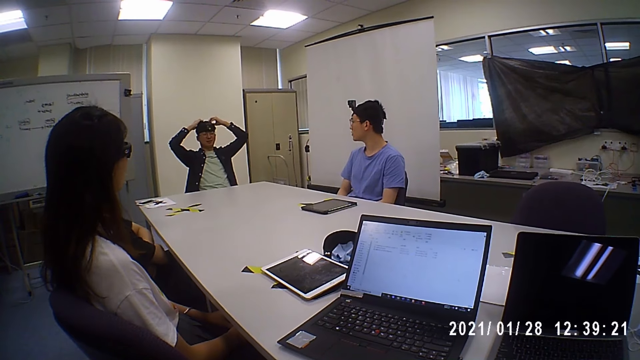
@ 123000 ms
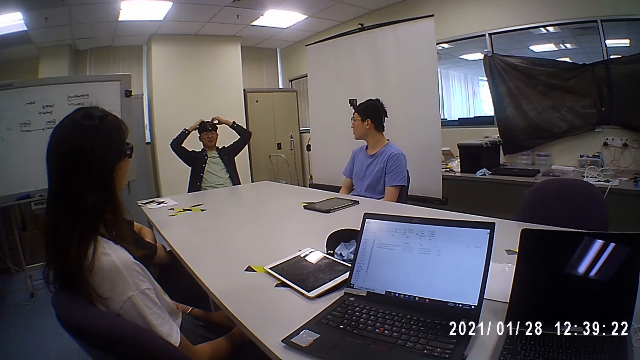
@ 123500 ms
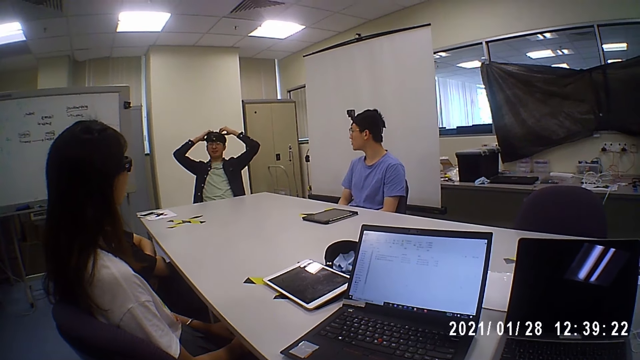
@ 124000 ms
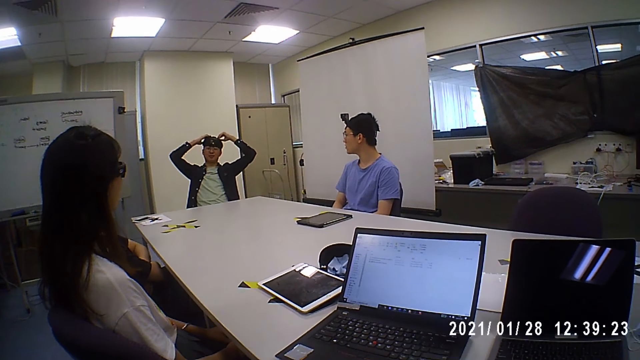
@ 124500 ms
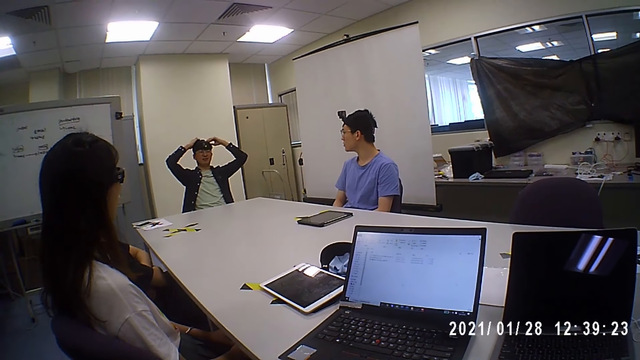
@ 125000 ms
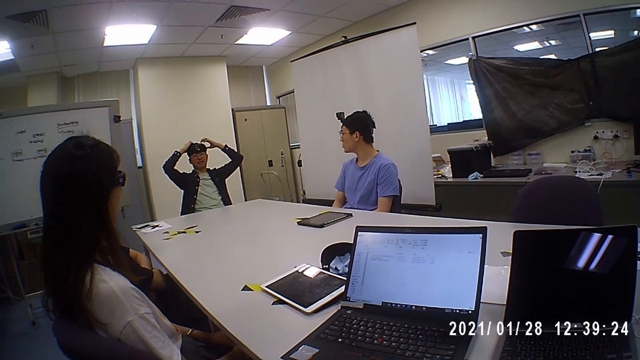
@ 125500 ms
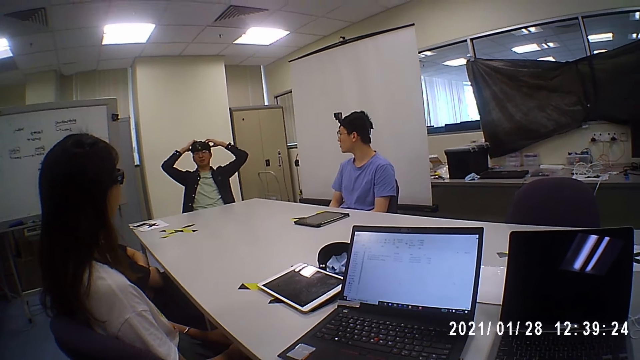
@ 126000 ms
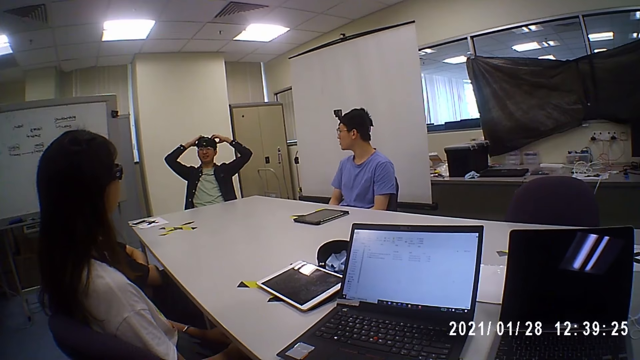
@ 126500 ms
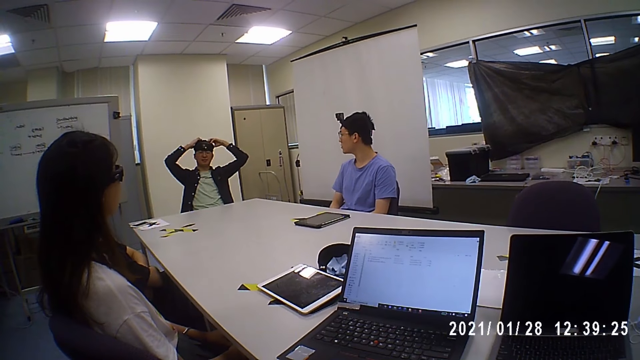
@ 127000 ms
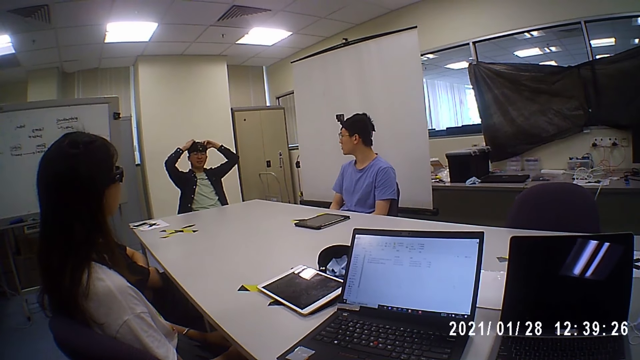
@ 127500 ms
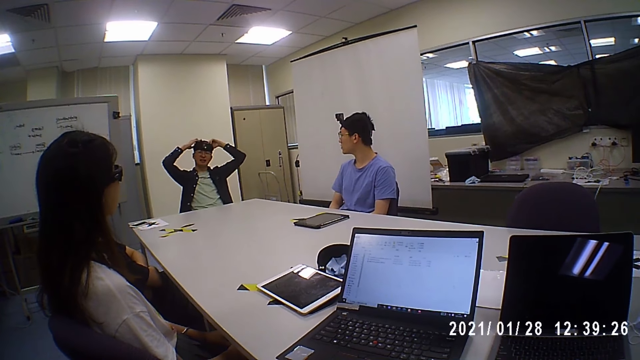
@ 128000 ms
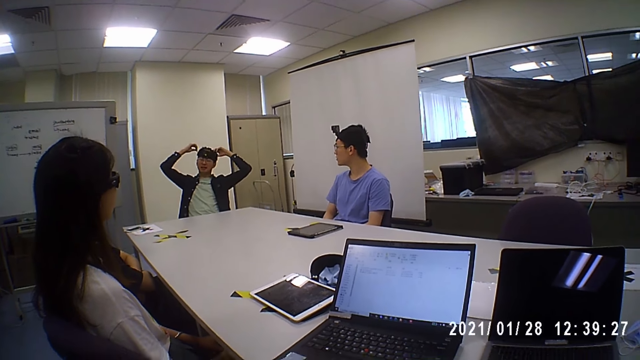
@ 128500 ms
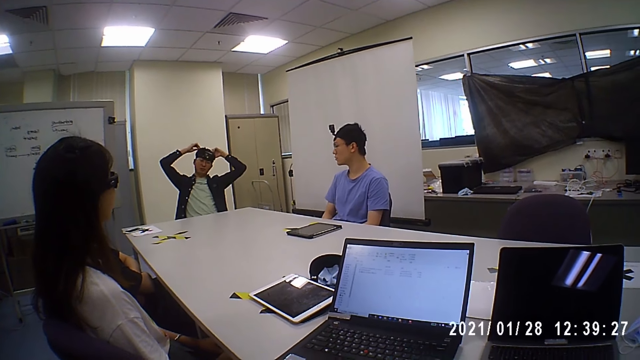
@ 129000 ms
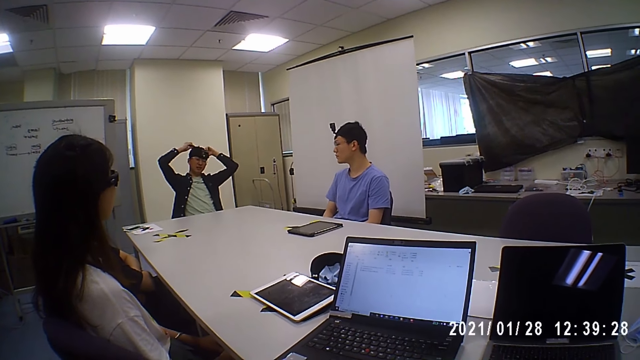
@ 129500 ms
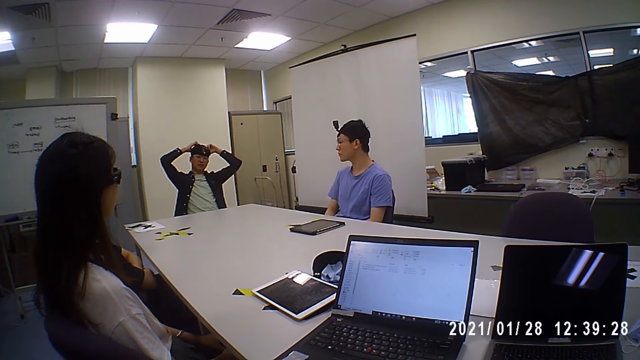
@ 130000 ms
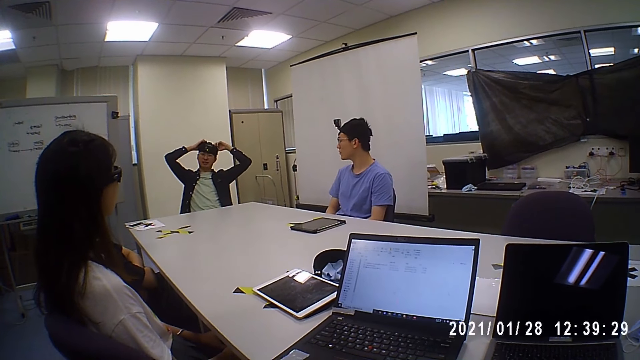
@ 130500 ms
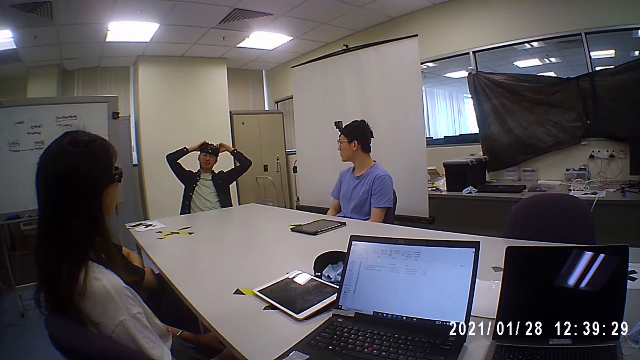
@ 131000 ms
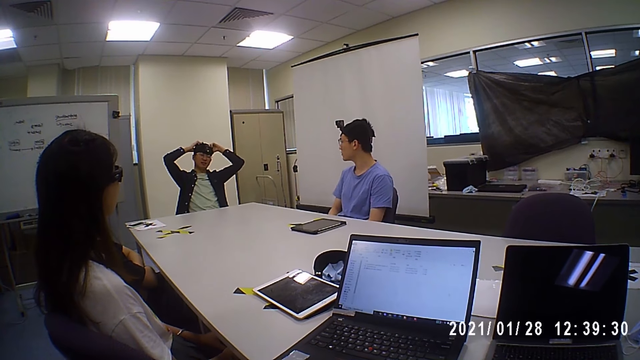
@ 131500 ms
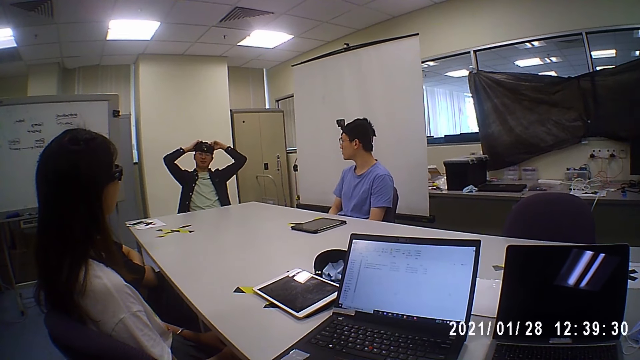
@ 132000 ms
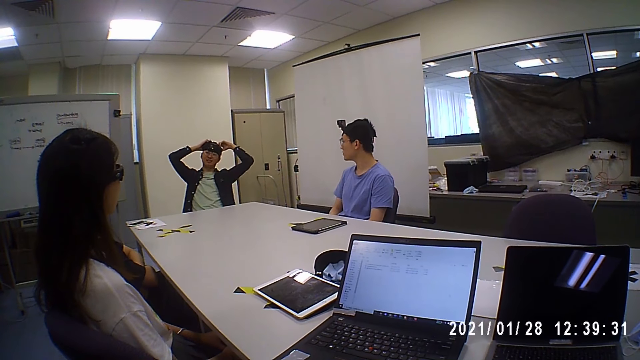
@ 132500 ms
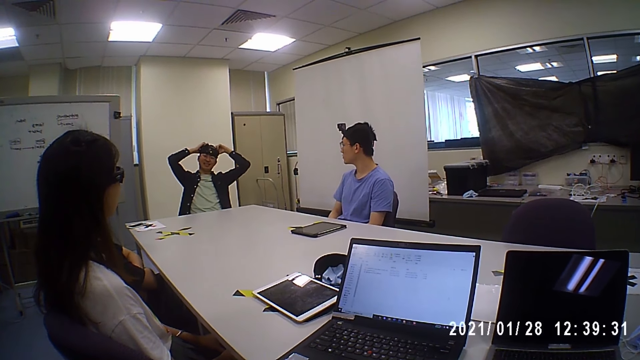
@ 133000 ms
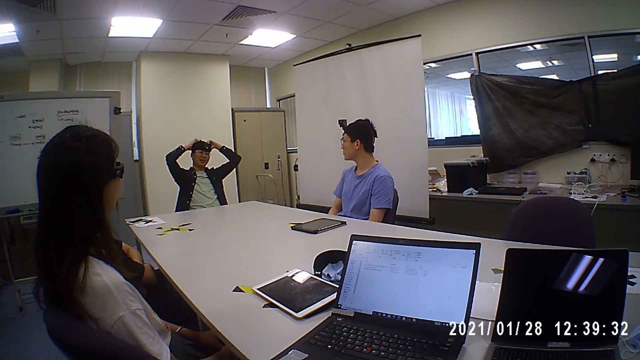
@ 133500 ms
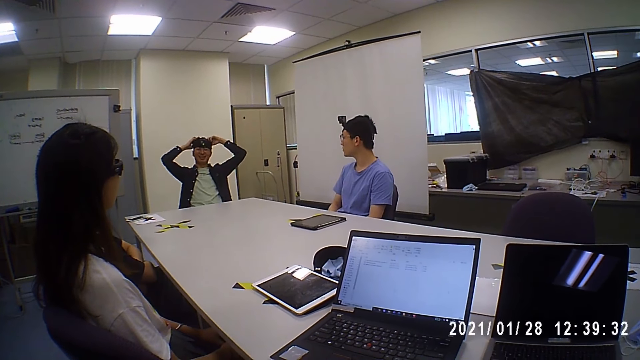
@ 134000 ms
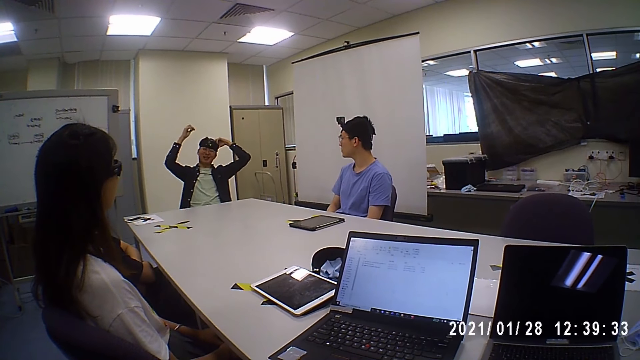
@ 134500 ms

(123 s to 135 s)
The camera wearer agrees. They agree again.

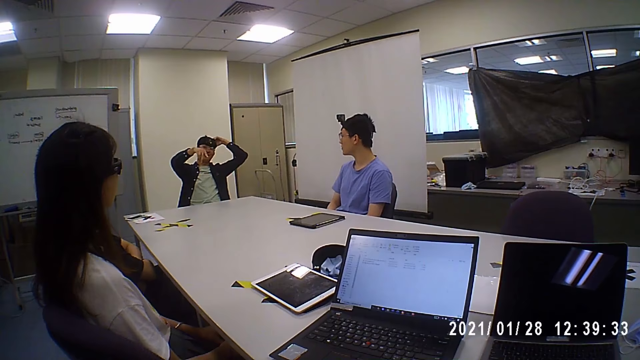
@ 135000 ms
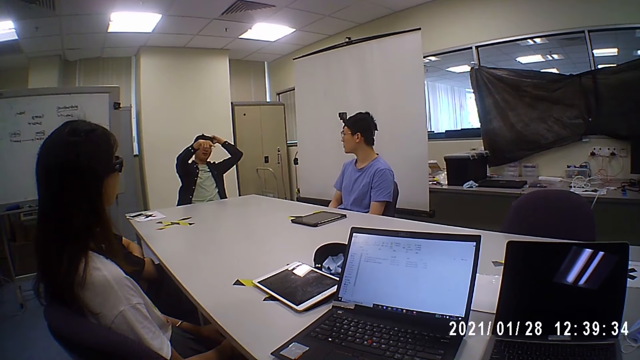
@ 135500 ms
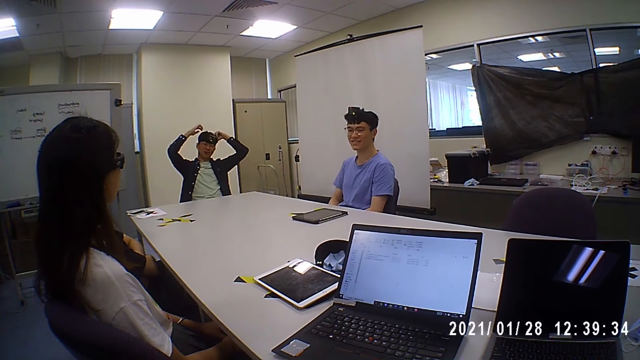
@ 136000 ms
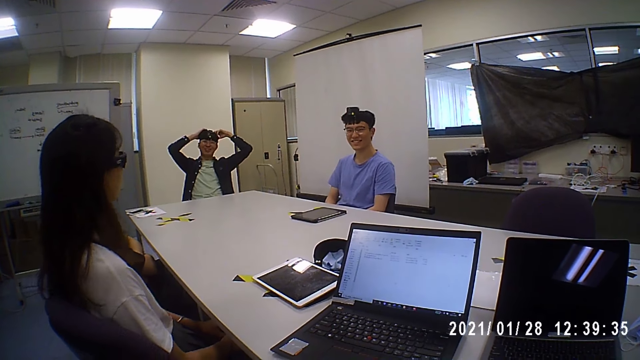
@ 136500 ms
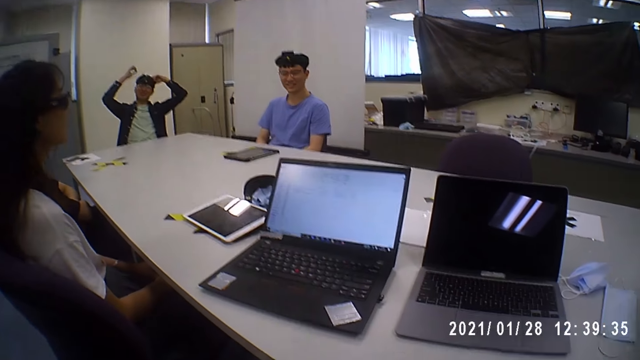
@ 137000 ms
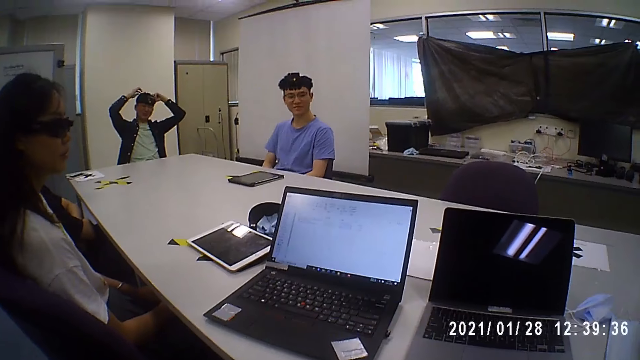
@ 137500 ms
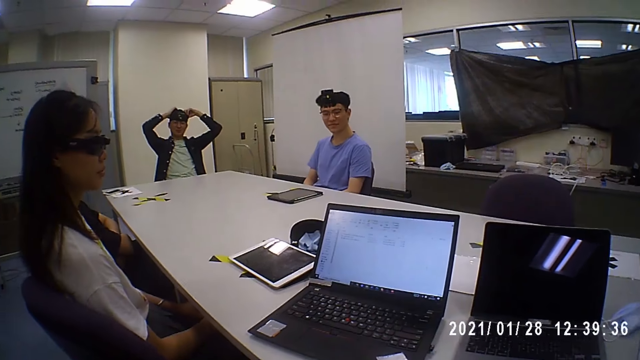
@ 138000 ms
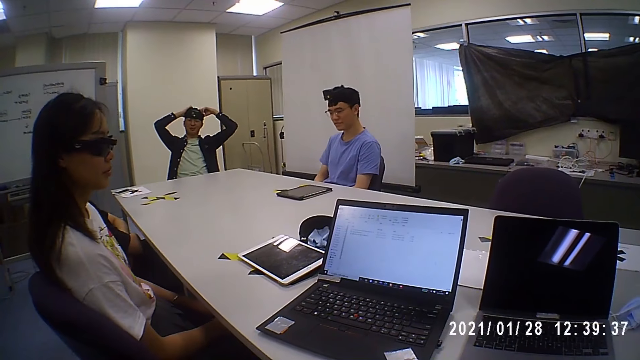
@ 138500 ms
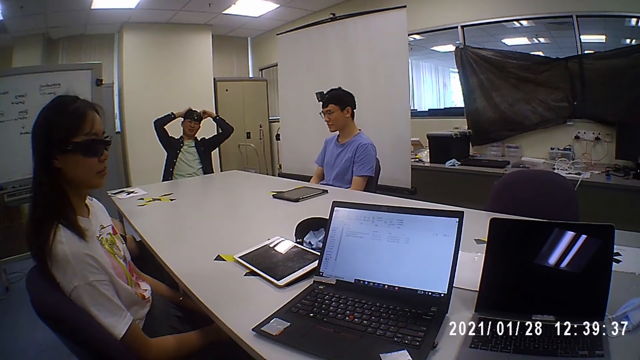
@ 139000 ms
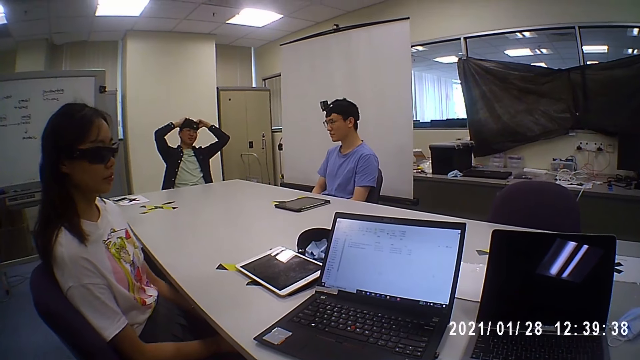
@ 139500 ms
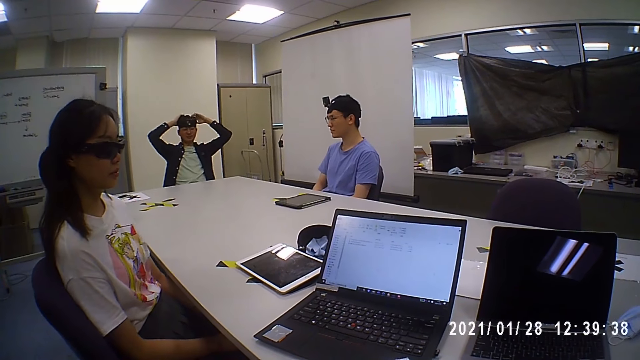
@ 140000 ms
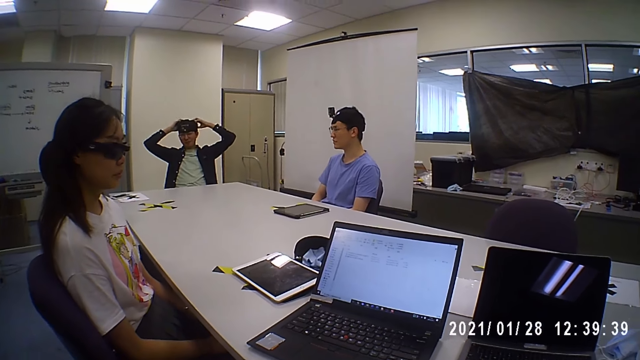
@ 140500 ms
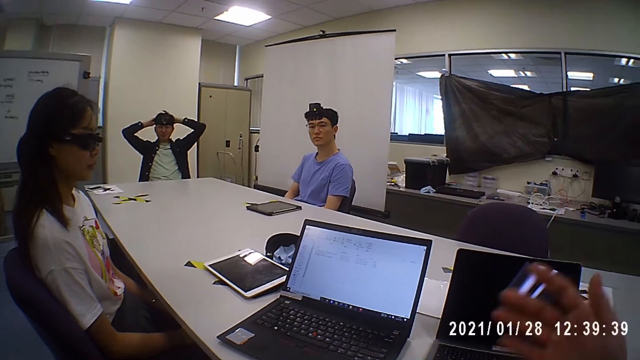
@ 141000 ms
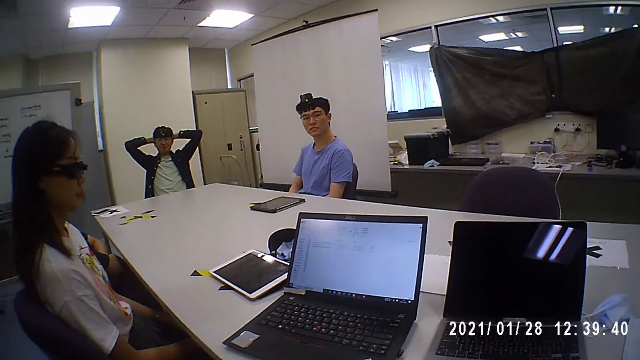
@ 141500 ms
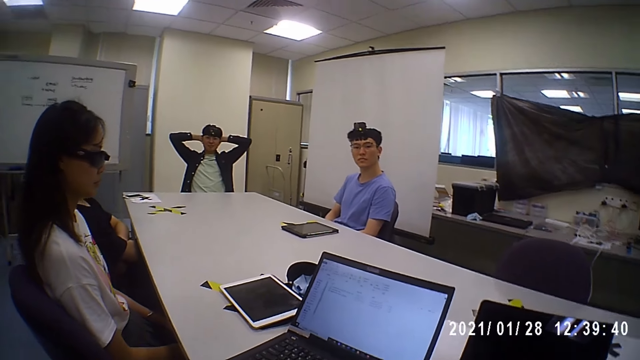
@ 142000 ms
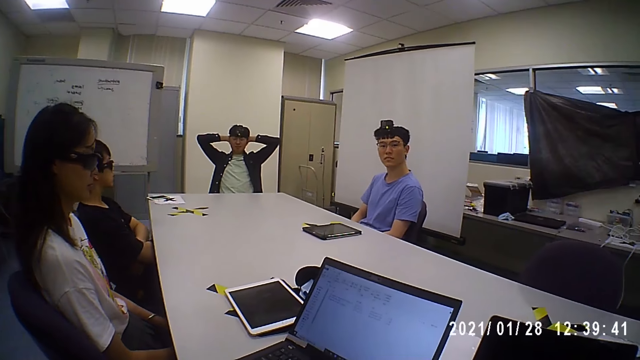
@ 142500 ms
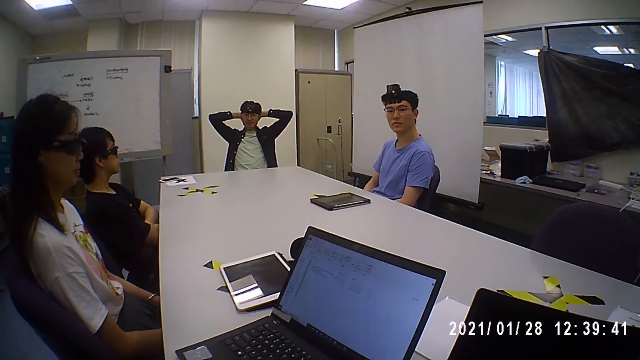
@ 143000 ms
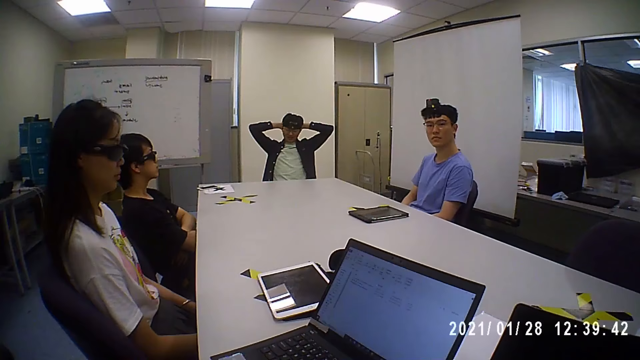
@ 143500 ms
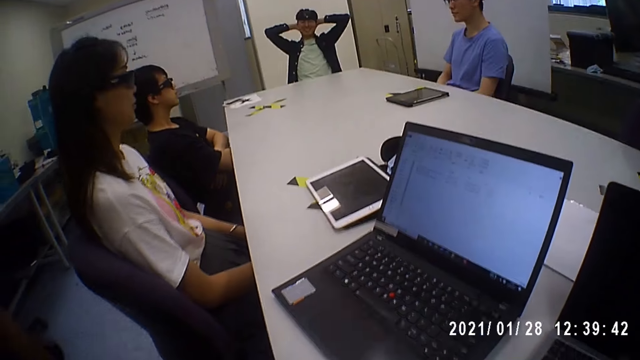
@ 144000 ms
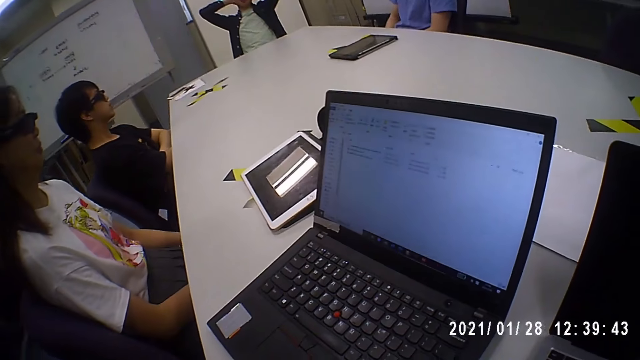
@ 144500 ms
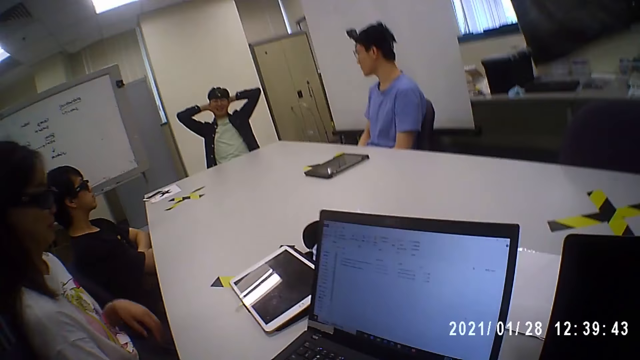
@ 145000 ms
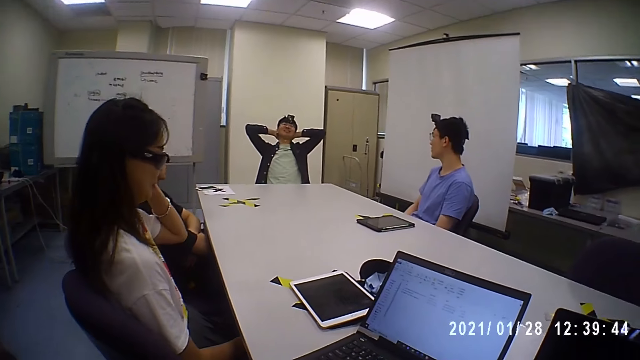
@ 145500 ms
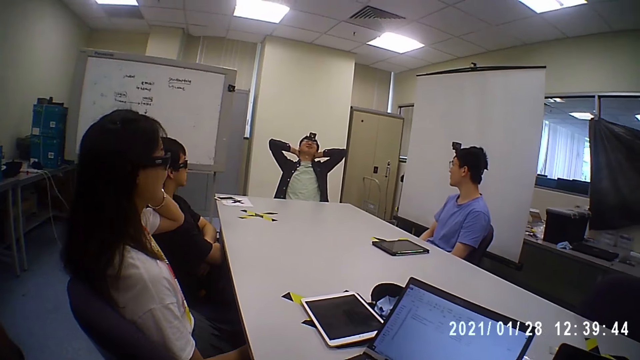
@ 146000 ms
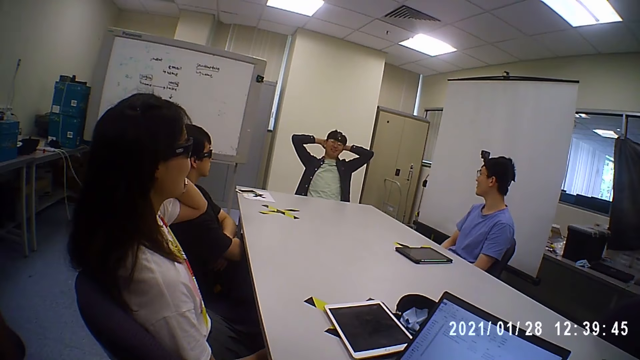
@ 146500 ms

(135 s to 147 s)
The camera wearer agrees. They talk to a man and gesture with their right hand at the man. They look at the laptop. The woman adjusts the pair of eyeglasses on her face with her left hand. The man talks to the camera wearer.
